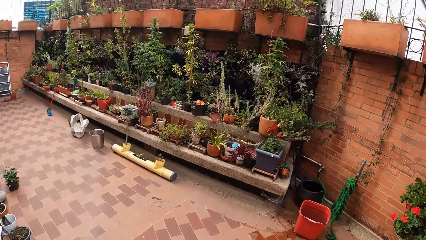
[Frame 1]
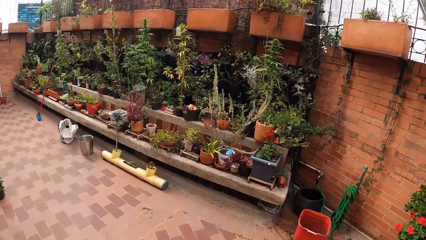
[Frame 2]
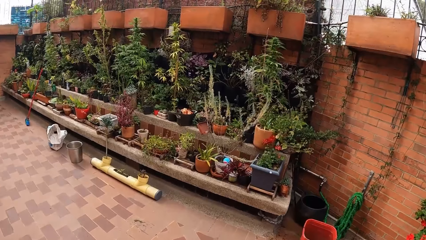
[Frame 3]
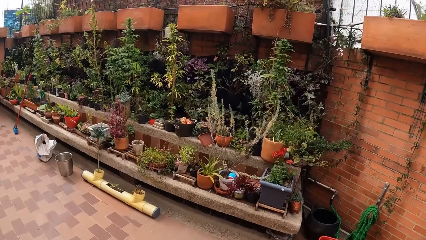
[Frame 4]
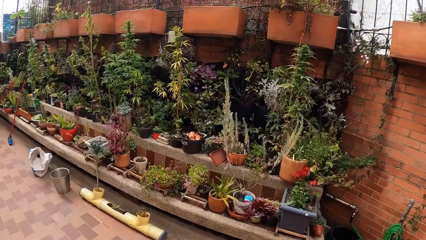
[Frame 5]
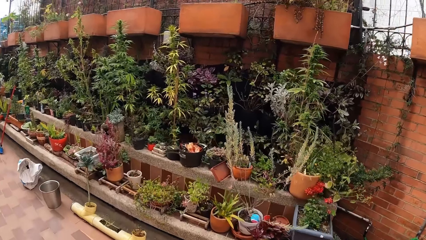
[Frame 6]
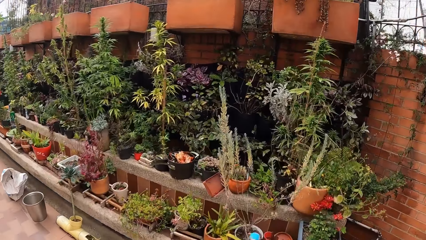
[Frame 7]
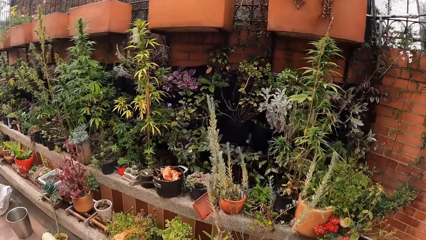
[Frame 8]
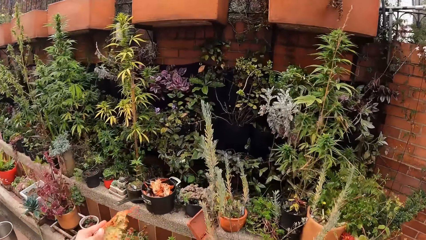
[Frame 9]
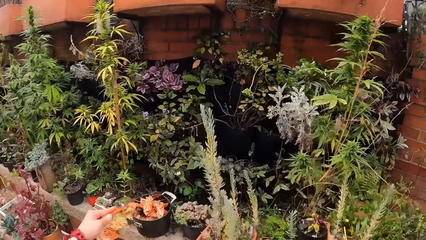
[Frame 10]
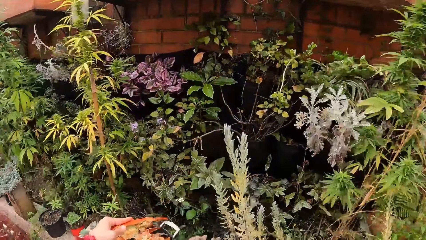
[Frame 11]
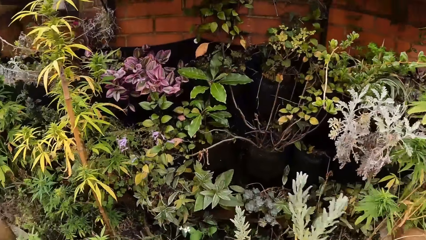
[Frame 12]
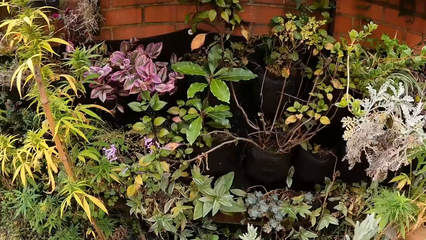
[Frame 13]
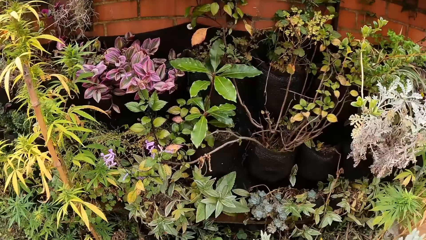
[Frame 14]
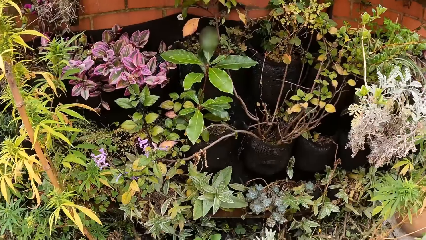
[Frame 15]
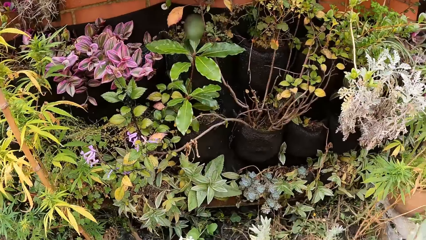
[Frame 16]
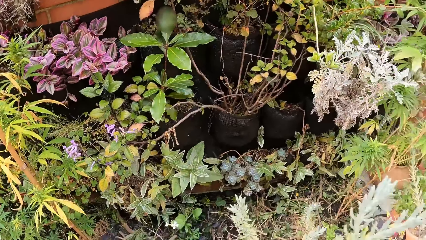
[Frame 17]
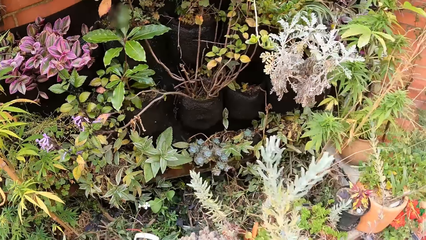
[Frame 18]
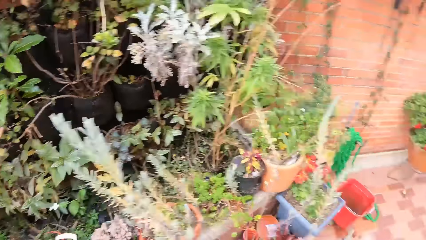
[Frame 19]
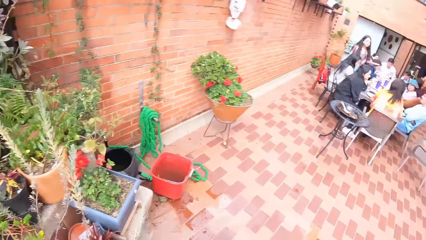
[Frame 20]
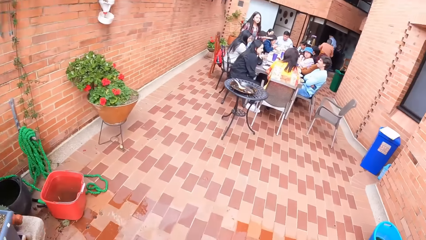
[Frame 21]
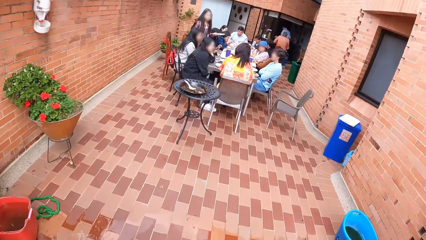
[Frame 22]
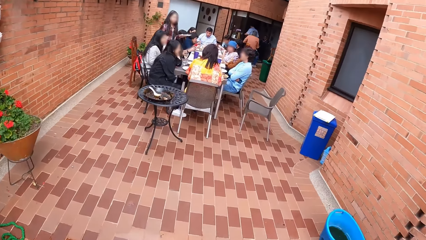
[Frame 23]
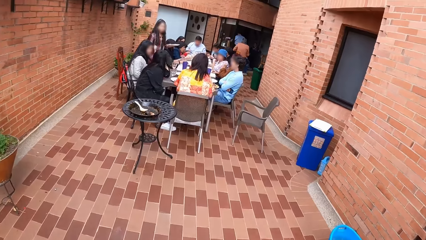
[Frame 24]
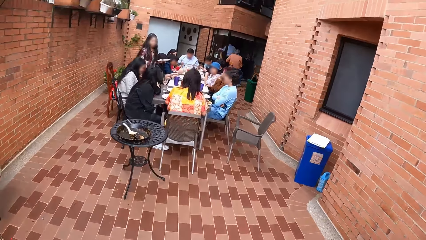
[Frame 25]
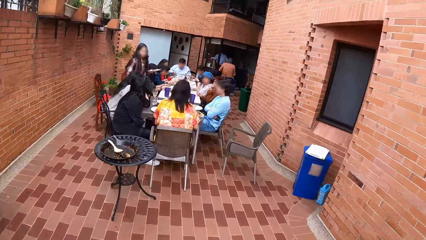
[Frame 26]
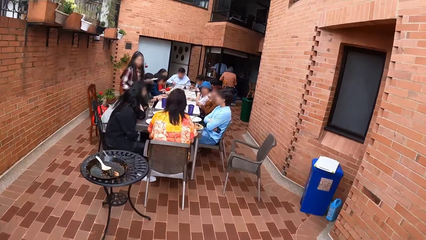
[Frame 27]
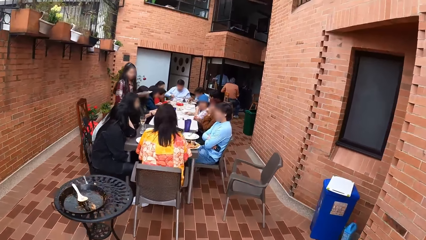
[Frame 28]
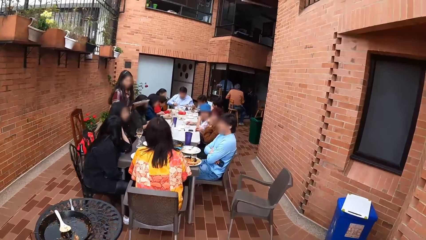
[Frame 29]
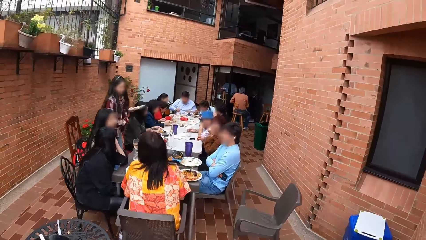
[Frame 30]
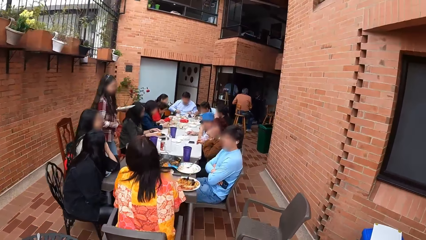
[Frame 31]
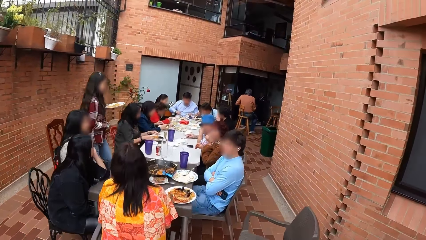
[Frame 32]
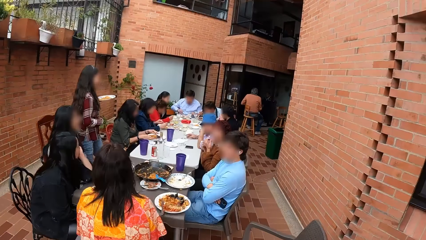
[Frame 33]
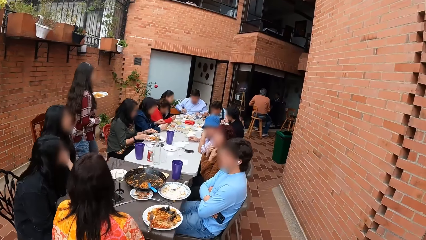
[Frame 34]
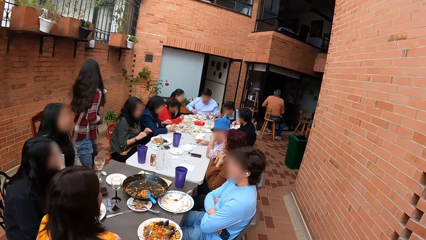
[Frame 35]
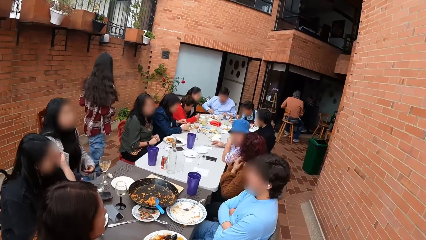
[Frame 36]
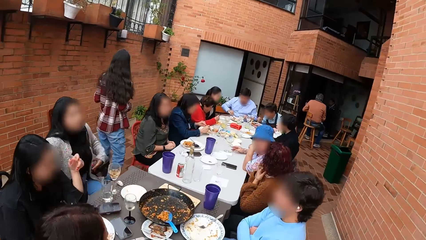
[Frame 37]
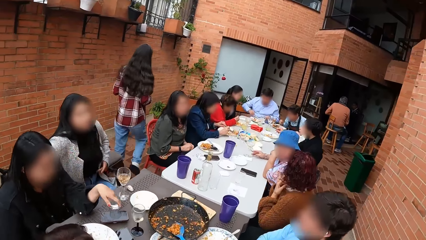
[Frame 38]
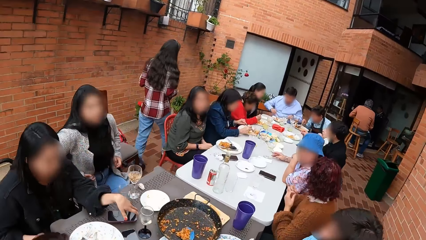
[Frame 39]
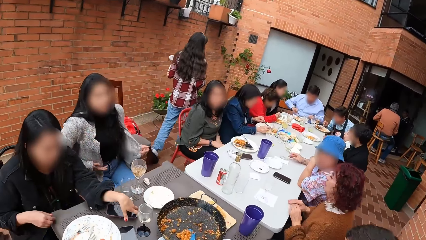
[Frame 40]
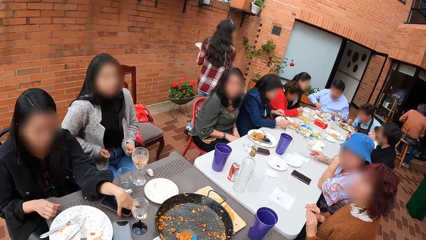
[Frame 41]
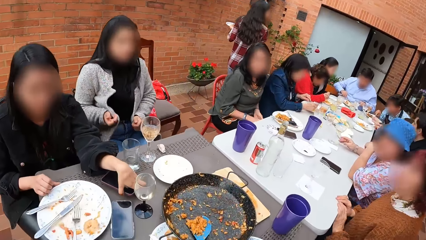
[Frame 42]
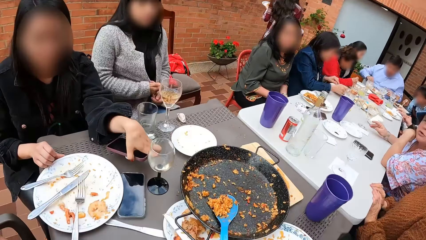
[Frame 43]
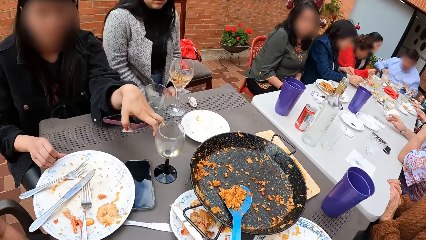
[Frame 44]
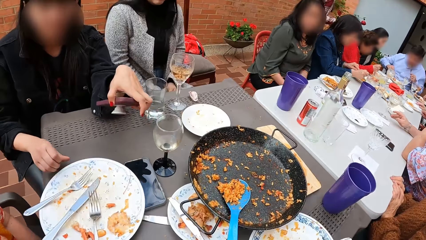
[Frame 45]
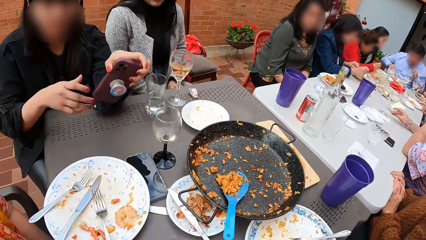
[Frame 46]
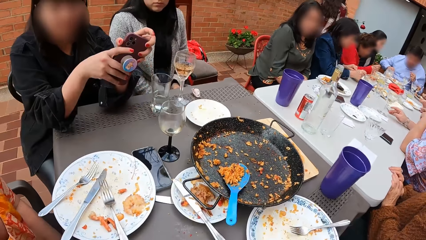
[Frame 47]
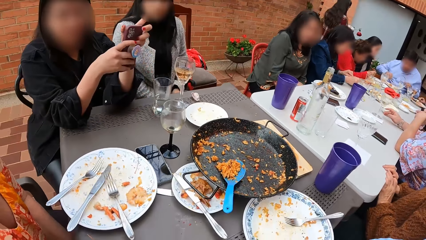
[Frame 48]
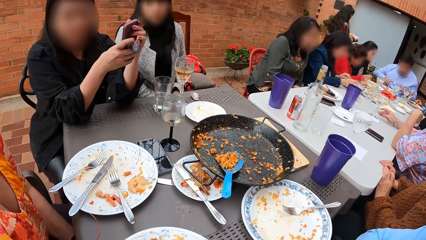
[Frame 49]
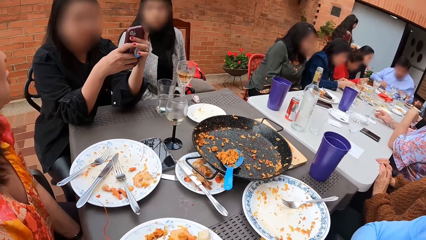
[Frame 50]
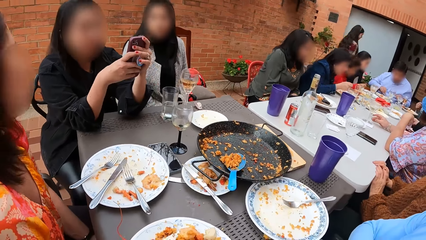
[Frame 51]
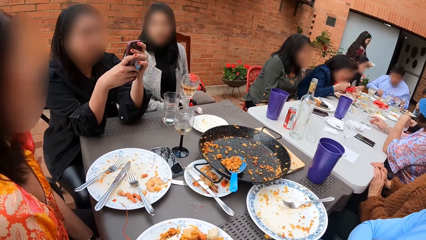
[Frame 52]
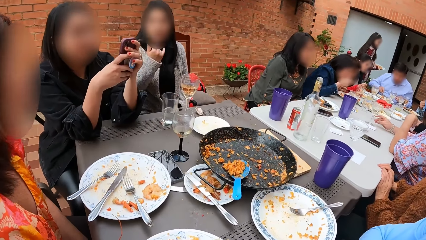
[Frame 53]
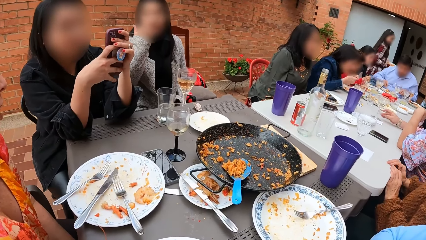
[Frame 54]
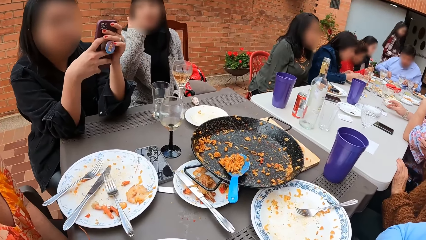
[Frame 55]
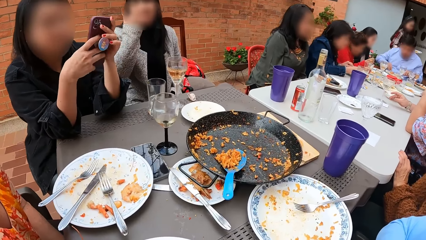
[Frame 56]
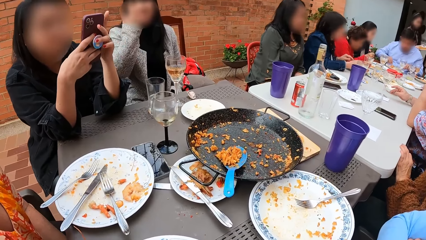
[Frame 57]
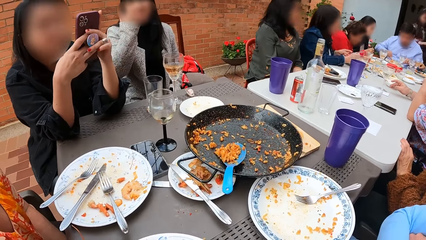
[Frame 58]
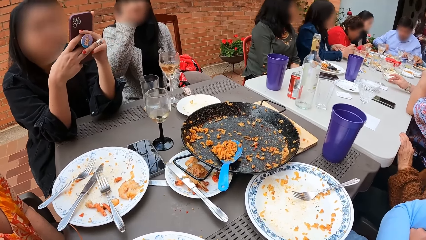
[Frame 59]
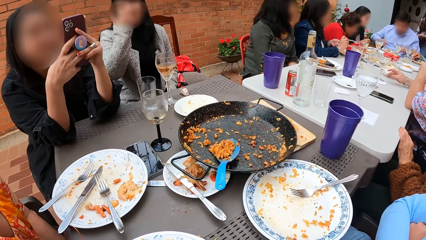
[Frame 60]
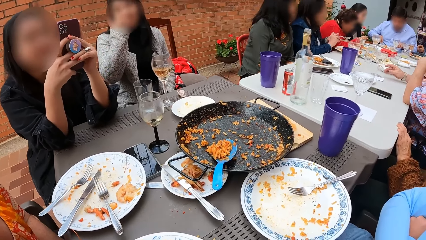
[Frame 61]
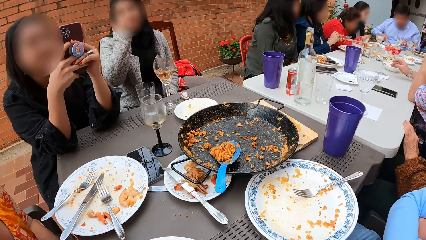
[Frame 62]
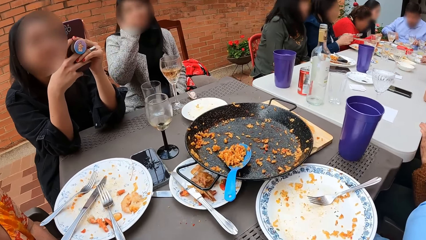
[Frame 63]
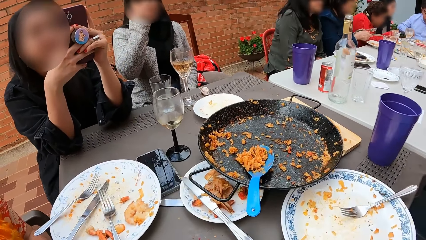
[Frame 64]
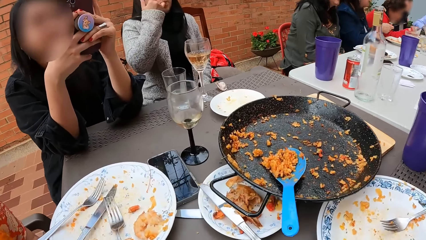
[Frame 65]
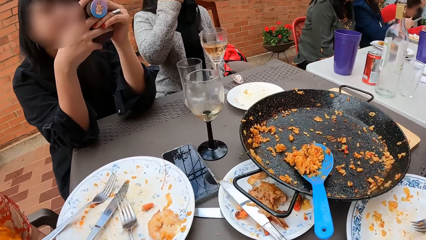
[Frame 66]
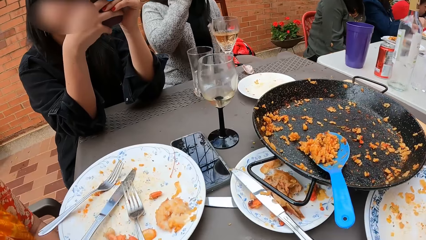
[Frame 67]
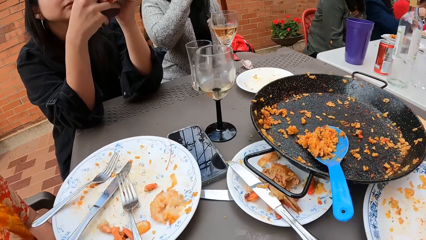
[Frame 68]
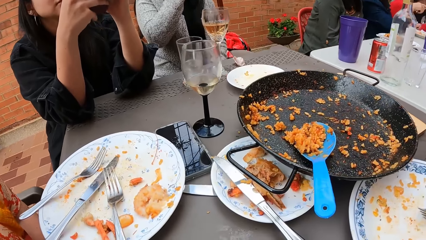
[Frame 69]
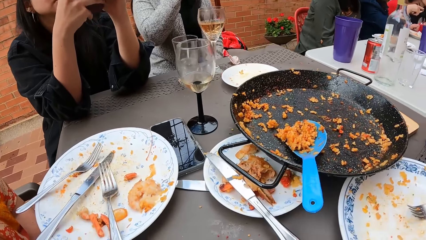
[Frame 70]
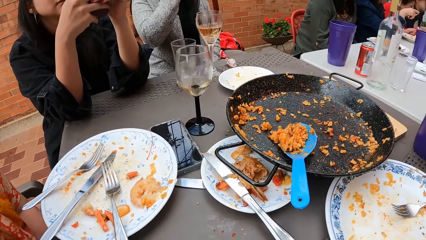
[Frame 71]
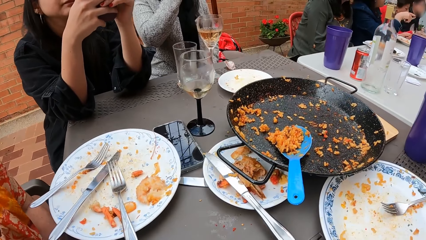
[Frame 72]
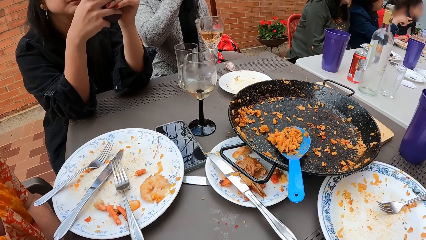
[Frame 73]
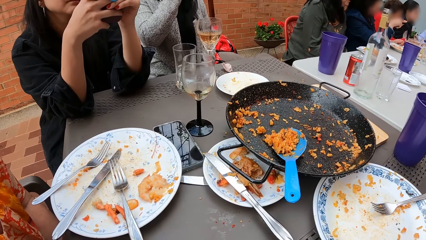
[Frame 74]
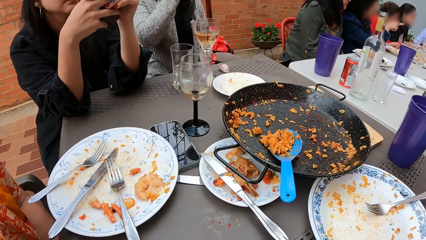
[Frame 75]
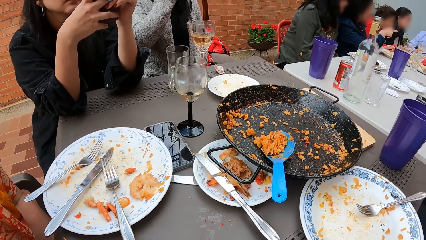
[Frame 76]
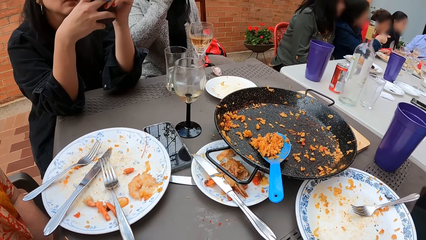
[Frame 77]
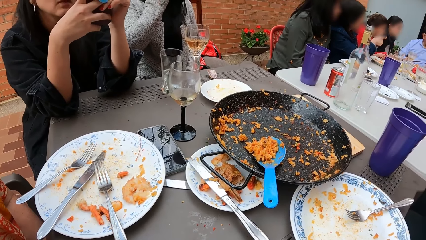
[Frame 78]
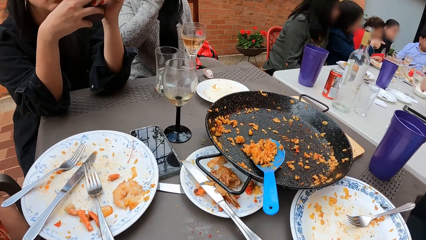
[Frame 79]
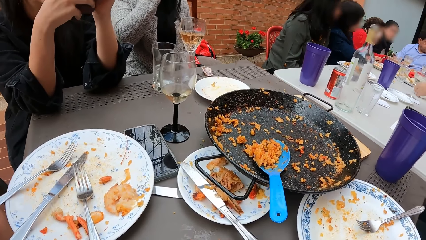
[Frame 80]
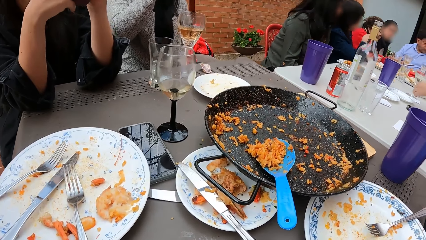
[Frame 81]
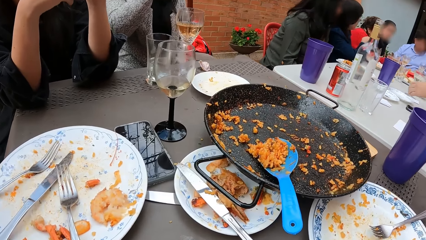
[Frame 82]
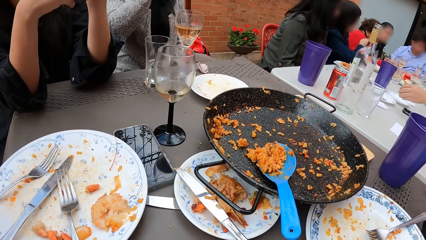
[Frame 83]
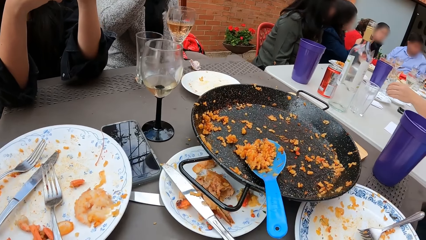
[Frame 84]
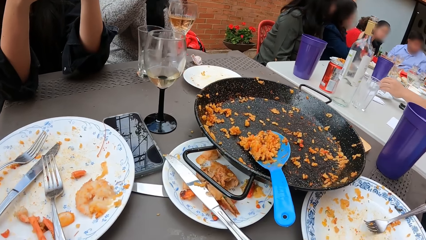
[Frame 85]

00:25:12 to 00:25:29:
The camera wearer walks towards a plant stand in the building. He drops the lobster in a pot in the garden with his left hand. He moves to the table. He walks around in the building. A woman picks up a phone from the table with her left hand. The woman adjusts the plate on the table with her right hand. The camera wearer sits on a chair in the room. The woman operates the phone with hands. The woman holds the phone with both hands.
